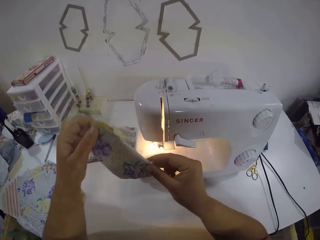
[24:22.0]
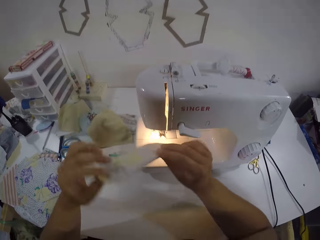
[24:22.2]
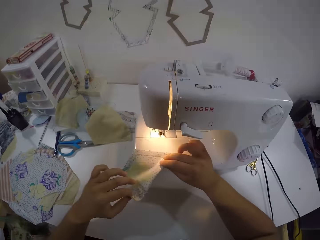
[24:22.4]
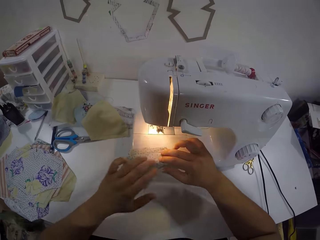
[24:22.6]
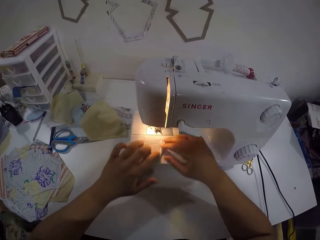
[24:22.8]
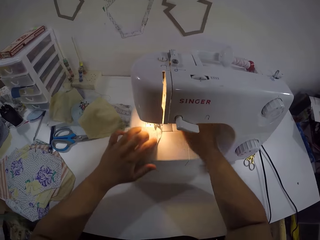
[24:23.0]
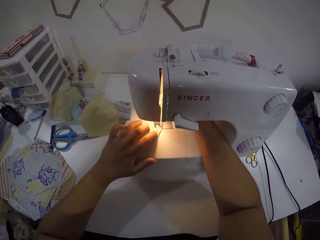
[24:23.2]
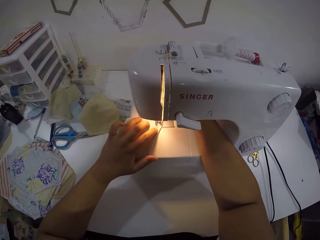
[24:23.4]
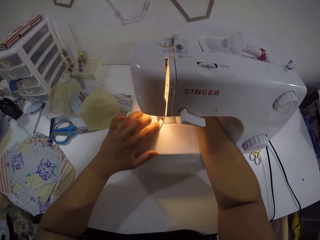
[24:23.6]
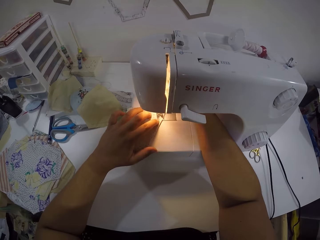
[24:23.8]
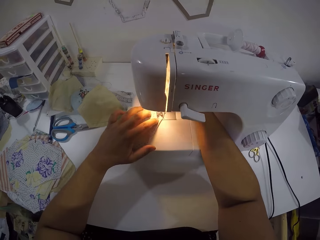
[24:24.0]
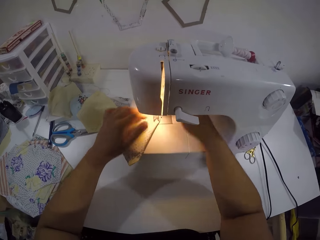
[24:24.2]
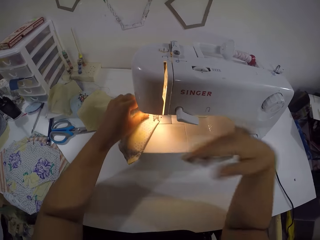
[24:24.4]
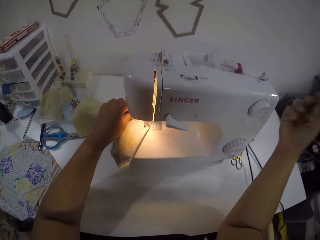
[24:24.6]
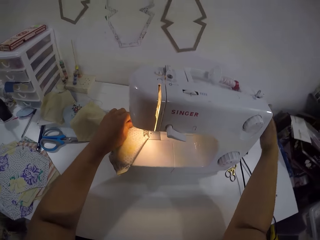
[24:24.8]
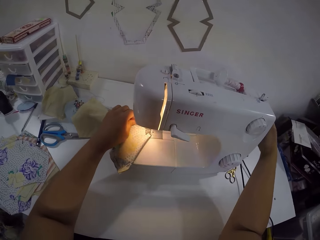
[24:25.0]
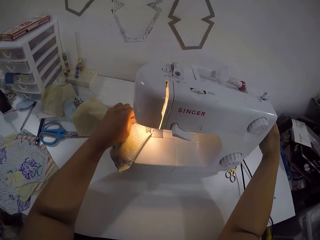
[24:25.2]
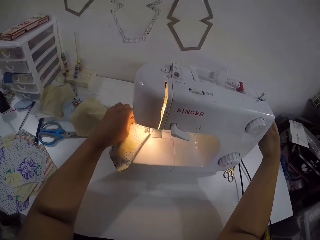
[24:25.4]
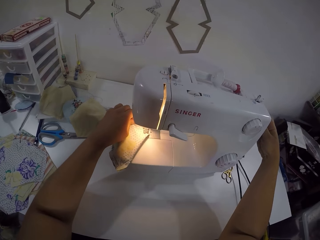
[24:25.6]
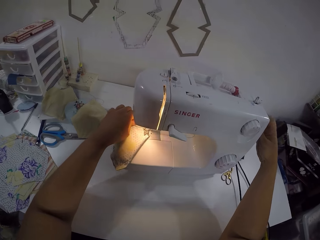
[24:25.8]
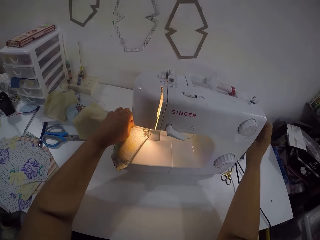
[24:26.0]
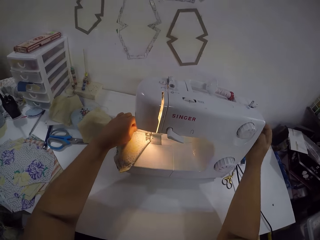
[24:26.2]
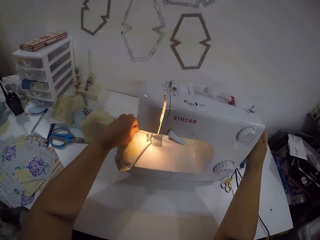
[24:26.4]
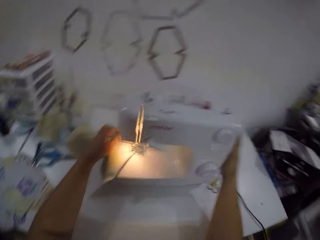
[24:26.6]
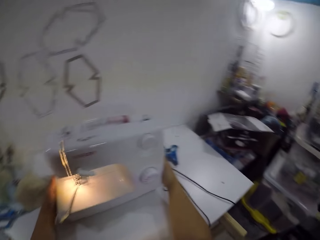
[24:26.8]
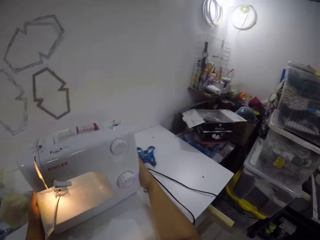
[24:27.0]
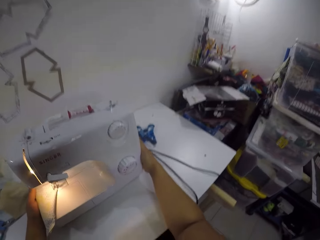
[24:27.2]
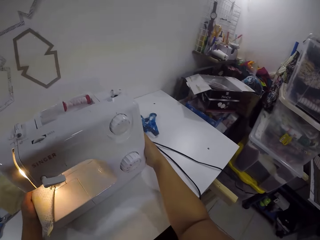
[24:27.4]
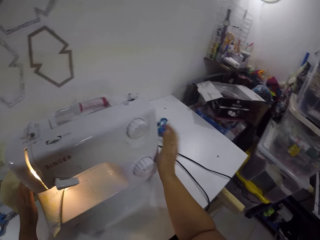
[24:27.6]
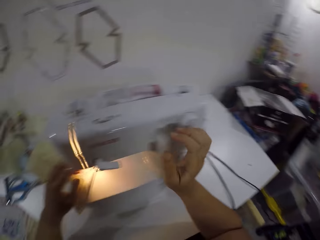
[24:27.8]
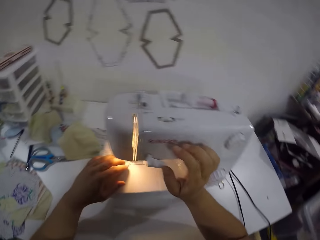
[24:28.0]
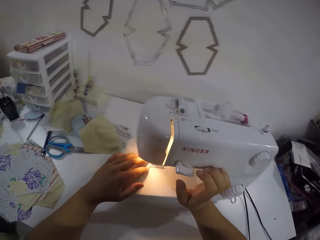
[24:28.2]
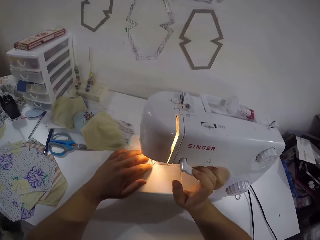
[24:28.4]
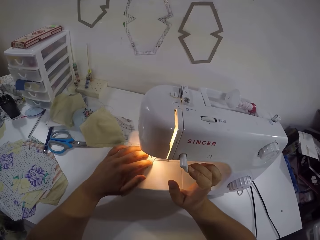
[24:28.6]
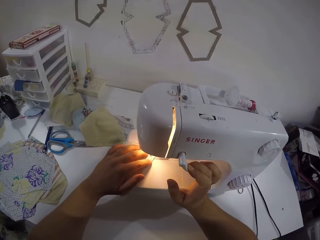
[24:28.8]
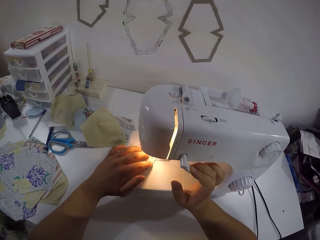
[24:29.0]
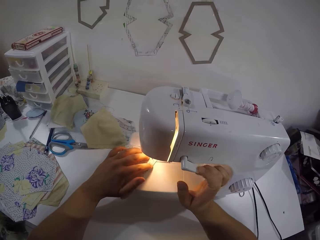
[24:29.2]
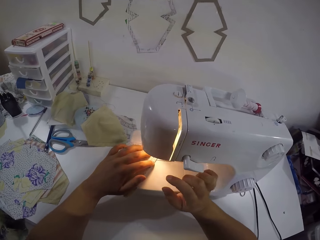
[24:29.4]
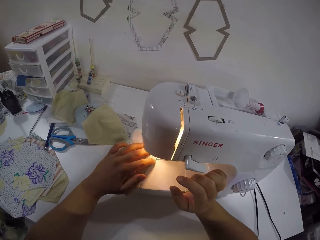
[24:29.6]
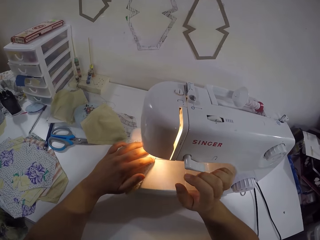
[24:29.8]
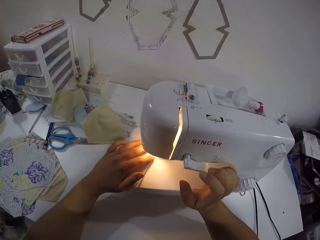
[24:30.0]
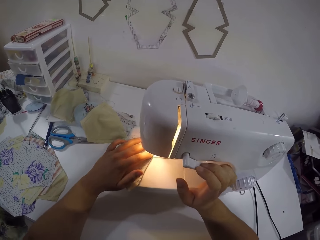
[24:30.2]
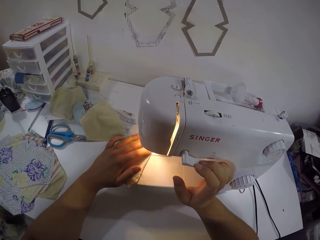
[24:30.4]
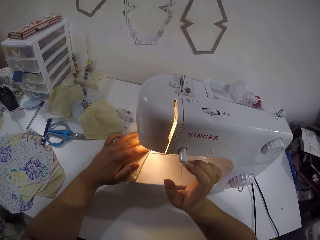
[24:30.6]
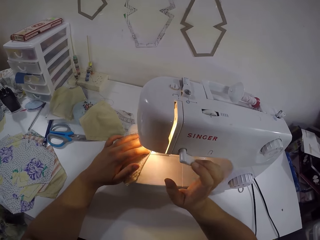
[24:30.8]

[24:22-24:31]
The camera wearer turns the piece of cloth. She places the fabric on the bed of the sewing machine with both hands. She operates the presser lifter of the sewing machine with her right hand. She moves the fabric to the foot presser of the sewing machine with her left hand. She sews the piece of cloth. She turns the pulley of the sewing machine with her right hand. She moves the sewing machine on the table with both hands. She looks around the room. She turns the reverse lever of the sewing machine with her right hand. She sews the fabric with the sewing machine with her left hand.

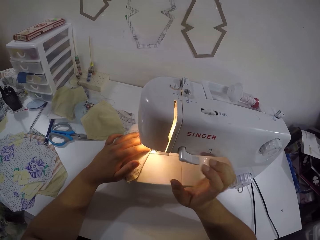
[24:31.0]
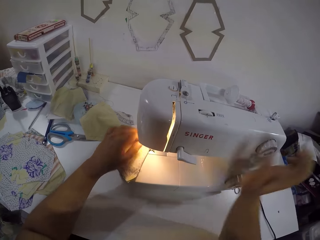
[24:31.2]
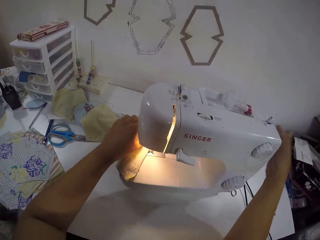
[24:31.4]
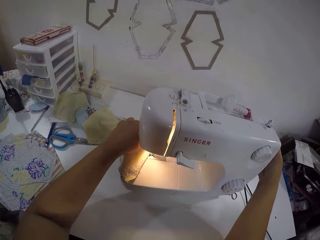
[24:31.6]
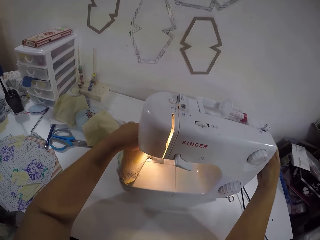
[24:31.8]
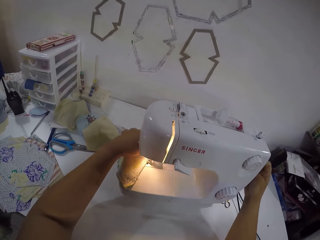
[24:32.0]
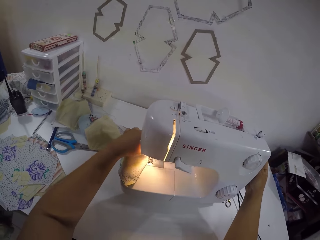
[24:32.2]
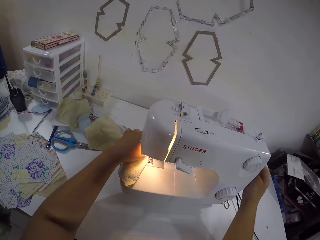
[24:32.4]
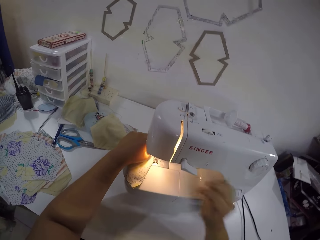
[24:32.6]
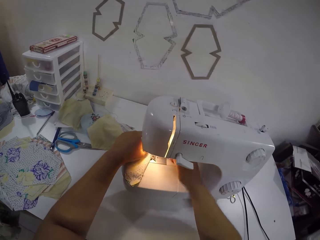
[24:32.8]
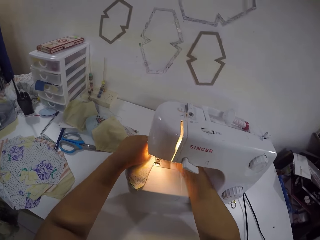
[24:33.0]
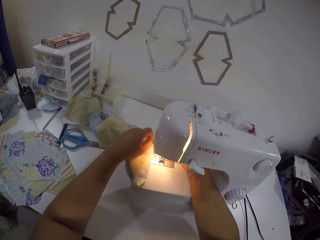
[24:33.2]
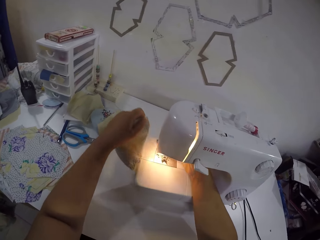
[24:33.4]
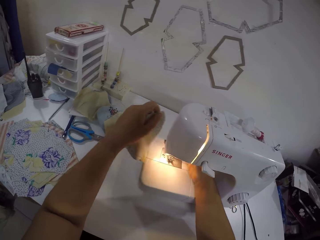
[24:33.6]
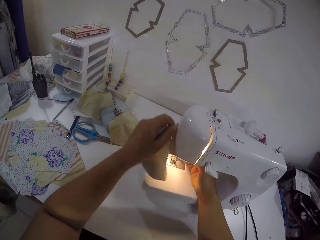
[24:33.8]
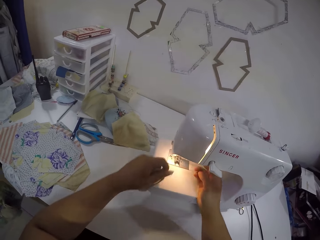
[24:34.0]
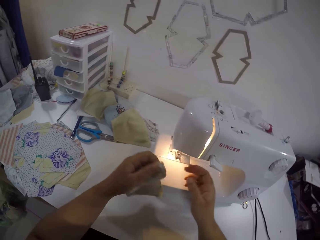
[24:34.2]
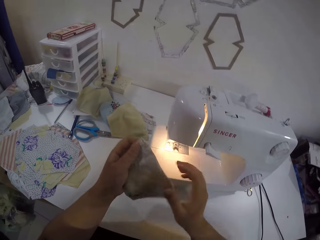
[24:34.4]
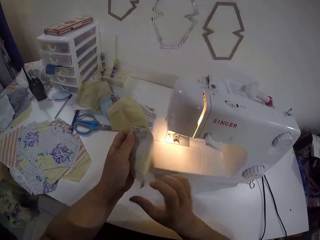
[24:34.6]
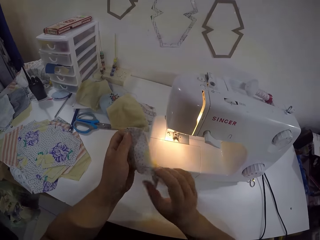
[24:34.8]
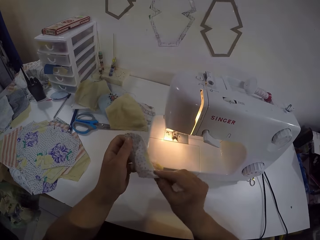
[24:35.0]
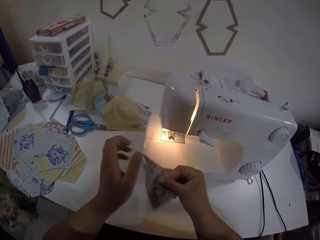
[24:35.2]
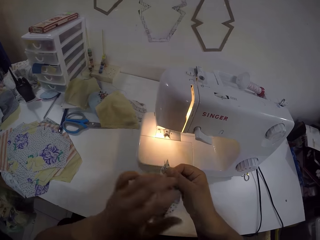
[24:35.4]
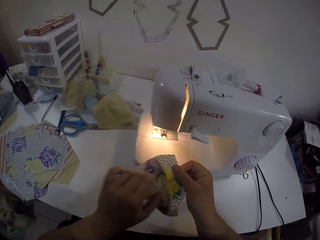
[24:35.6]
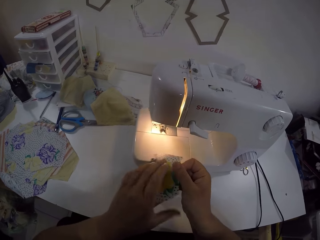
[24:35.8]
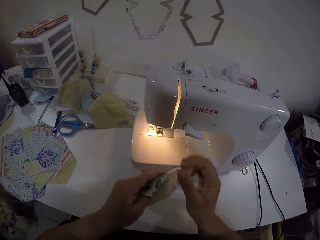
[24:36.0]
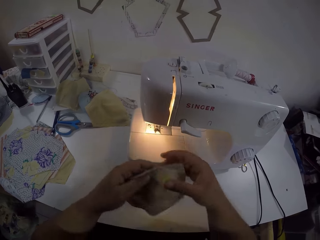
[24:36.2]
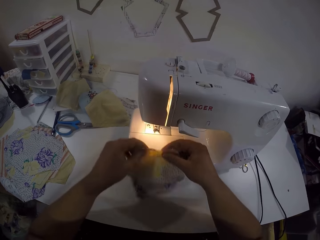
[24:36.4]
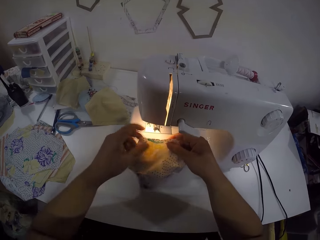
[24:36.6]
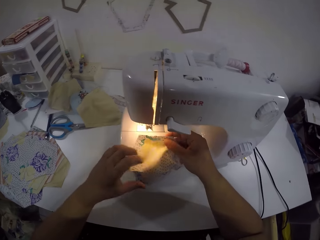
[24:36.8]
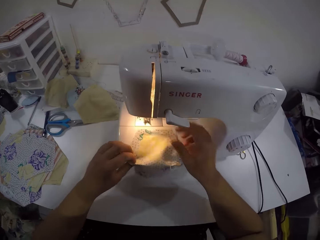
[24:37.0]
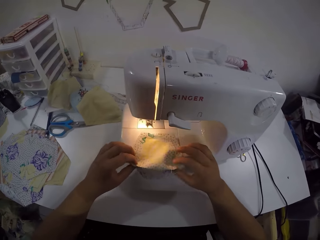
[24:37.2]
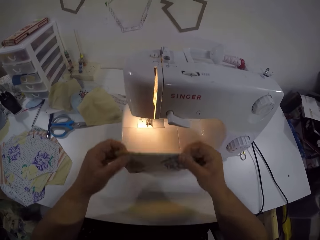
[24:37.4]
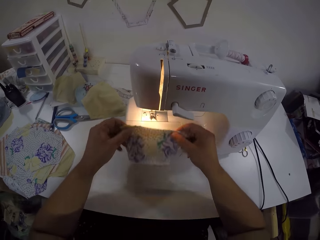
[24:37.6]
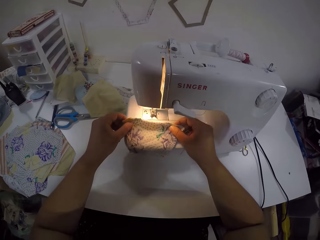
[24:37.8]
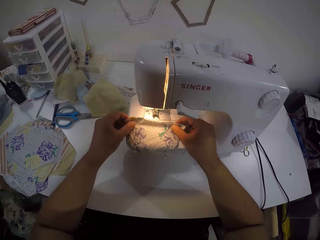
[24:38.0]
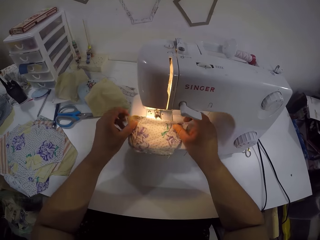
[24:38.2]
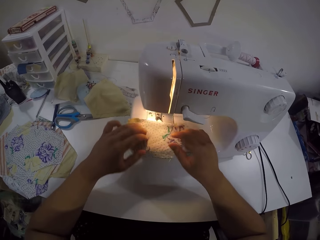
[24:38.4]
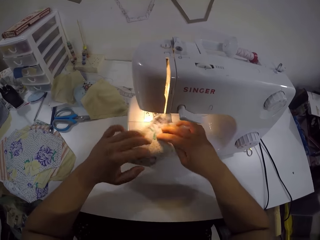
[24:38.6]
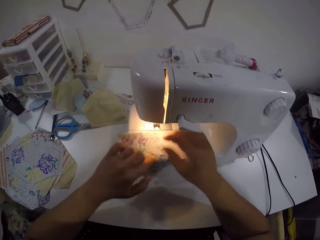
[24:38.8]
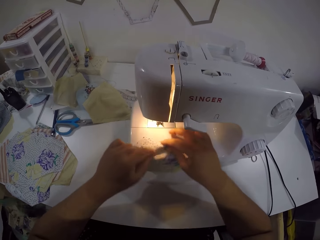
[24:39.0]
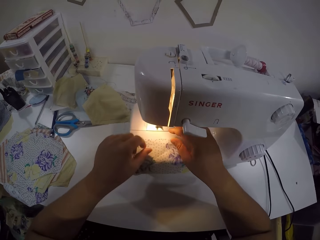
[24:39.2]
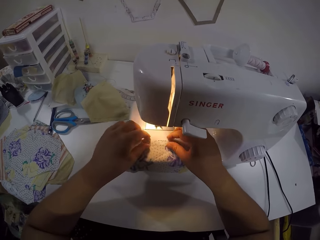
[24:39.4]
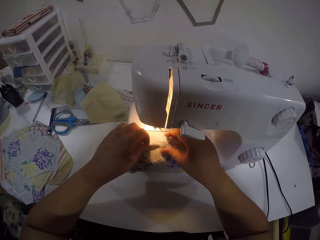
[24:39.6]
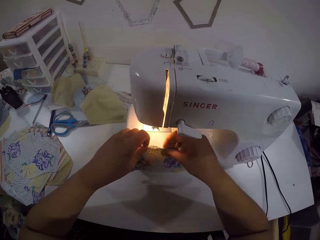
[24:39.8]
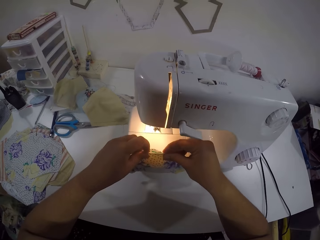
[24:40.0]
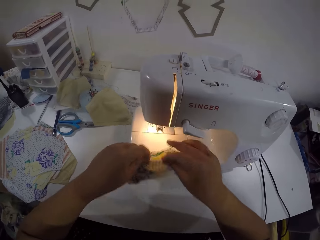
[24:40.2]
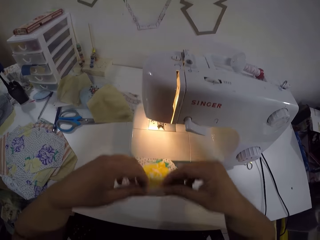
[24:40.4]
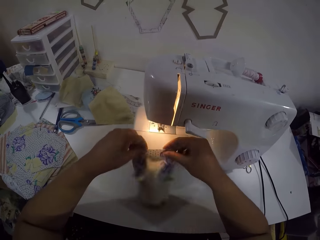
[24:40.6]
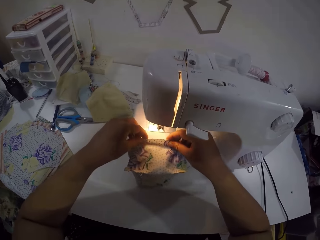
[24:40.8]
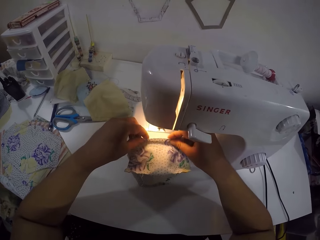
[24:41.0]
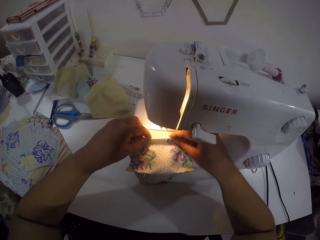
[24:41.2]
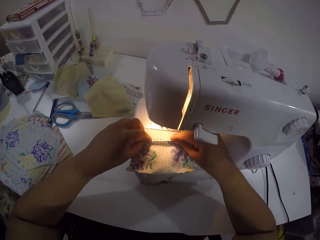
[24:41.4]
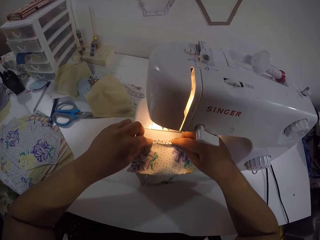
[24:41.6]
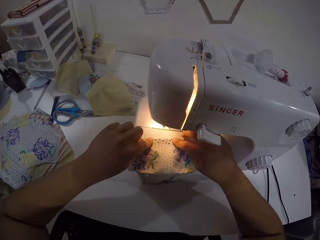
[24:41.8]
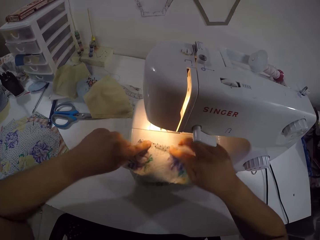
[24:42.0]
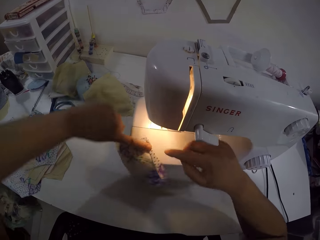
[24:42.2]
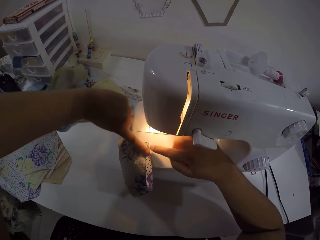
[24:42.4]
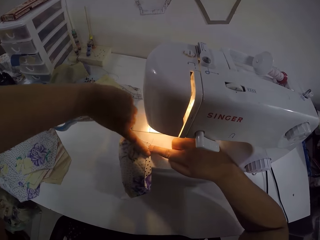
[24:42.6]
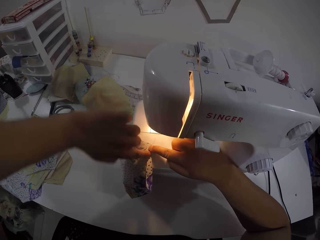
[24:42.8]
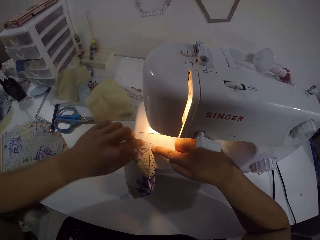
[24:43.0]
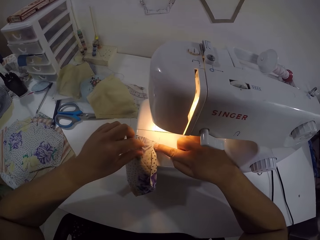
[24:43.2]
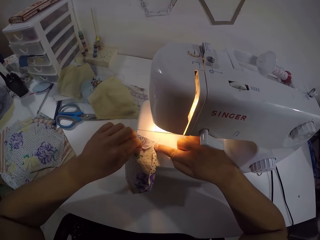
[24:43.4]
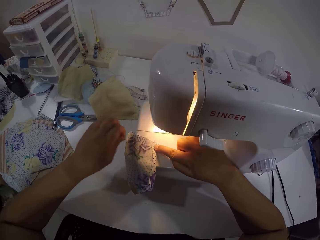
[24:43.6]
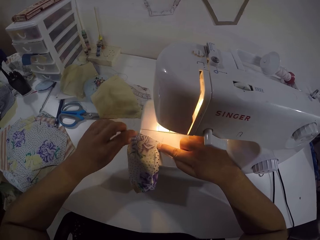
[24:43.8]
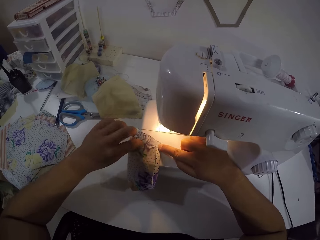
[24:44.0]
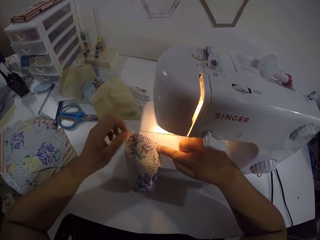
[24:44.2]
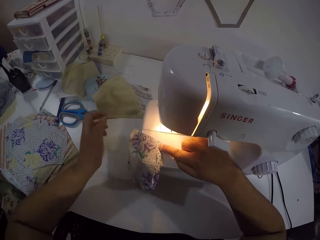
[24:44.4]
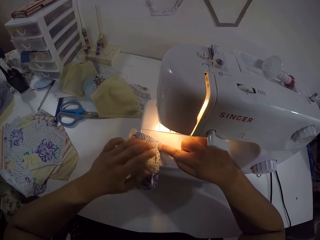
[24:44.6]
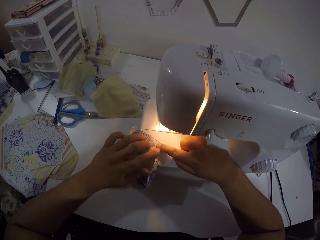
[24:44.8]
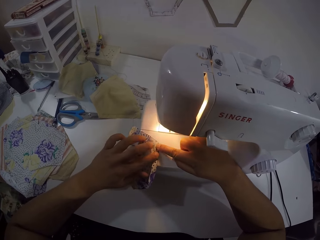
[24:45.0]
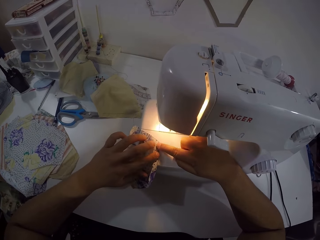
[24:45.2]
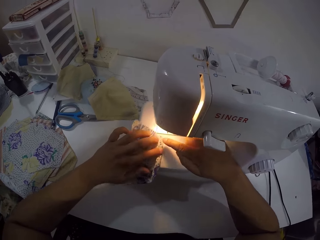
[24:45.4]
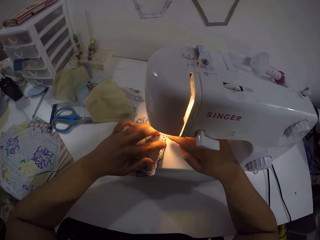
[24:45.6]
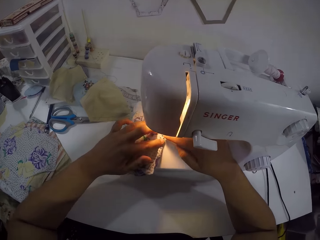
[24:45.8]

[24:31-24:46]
The camera wearer turns the pulley of the sewing machine with her right hand. She holds the fabric with her left hand. She operates the presser lifter of the sewing machine with her right hand. She drags the thread out of the sewing machine with her left hand. She picks up the piece of cloth. She holds the piece of cloth. She separates the ends of the fabric with both hands. She unfolds the piece of cloth. She places the fabric on the bed of the sewing machine with both hands. She lifts the fabric from the bed of the sewing machine with both hands. She folds the piece of cloth. She places the fabric on the bed of the sewing machine with both hands. She turns the fabric on the bed of the sewing machine with both hands. She lifts one end of the fabric with both hands. She folds one end of the fabric with both hands. She turns the fabric on the bed of the sewing machine with her left hand. She straightens the fabric with her left hand. She holds the fabric on the bed of the machine with her right hand.
